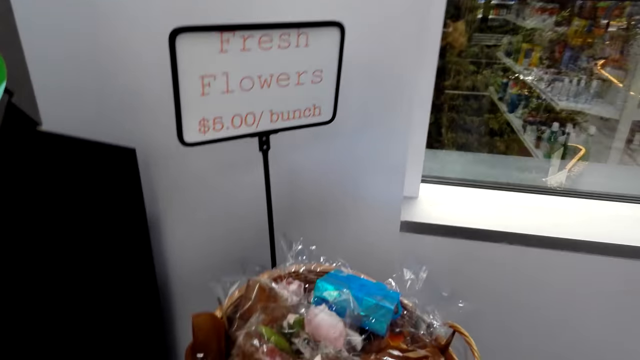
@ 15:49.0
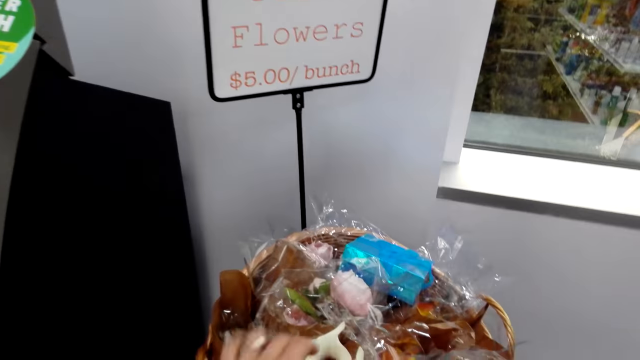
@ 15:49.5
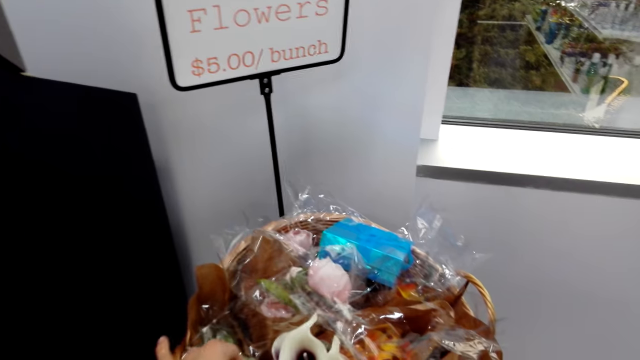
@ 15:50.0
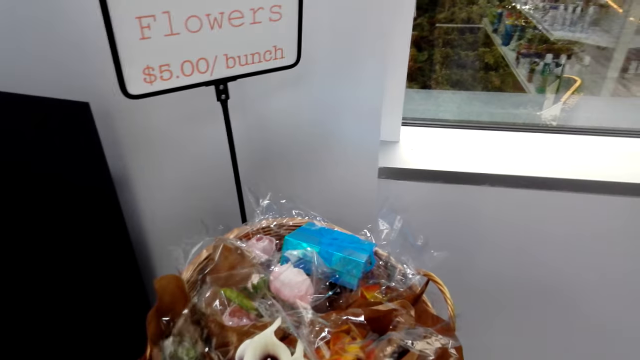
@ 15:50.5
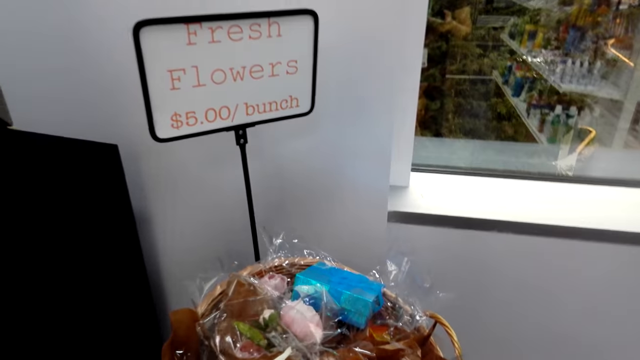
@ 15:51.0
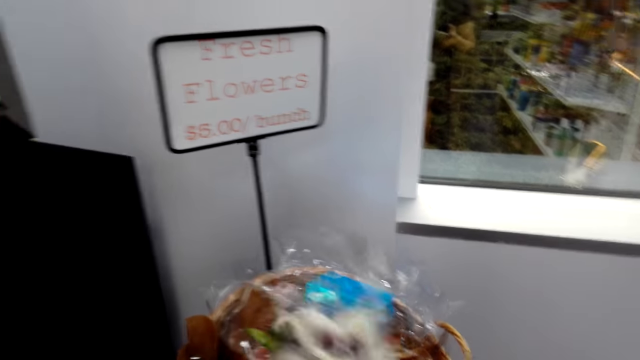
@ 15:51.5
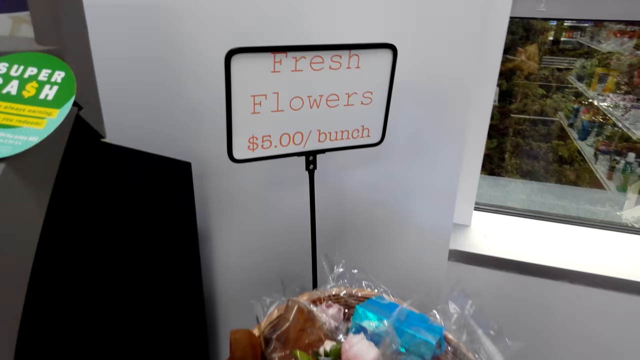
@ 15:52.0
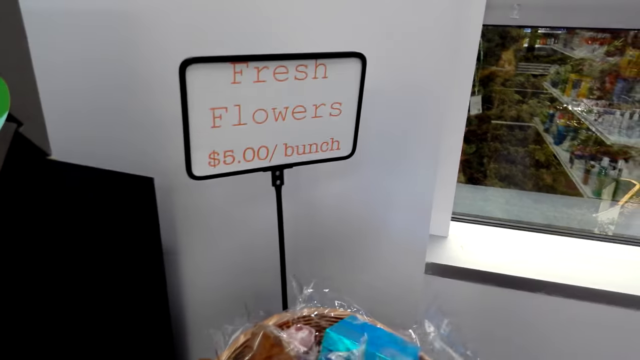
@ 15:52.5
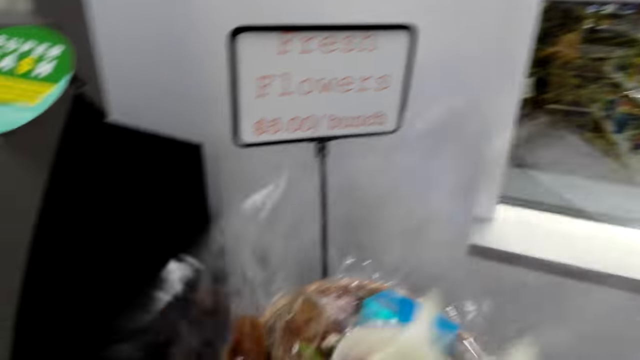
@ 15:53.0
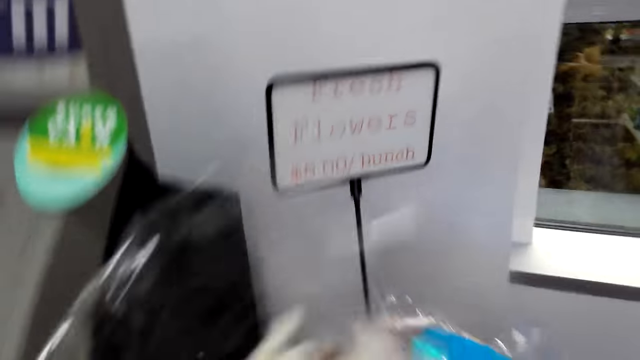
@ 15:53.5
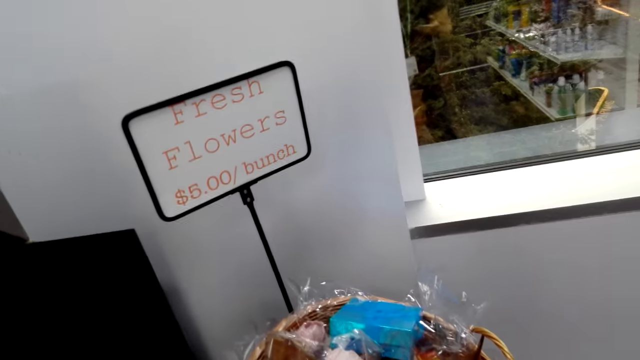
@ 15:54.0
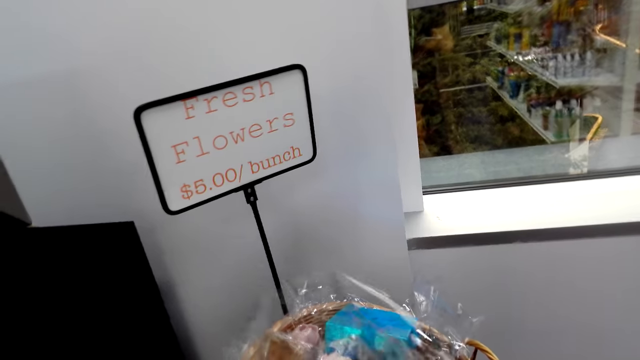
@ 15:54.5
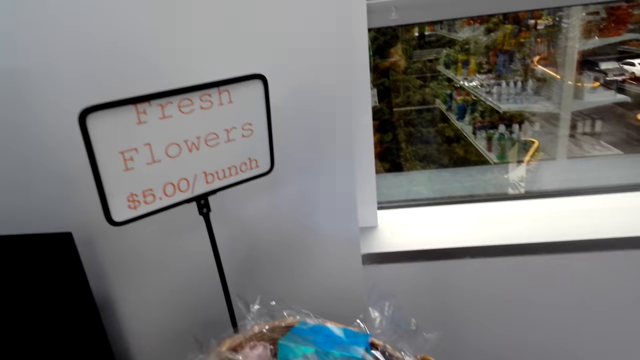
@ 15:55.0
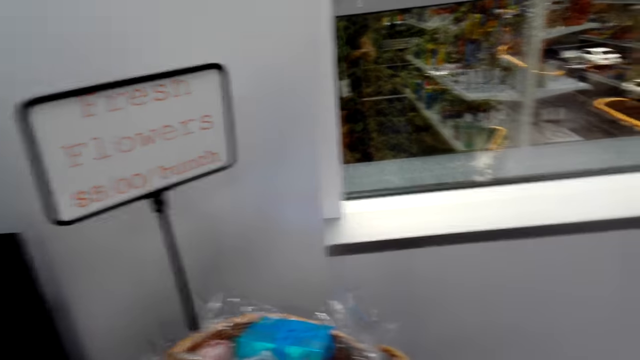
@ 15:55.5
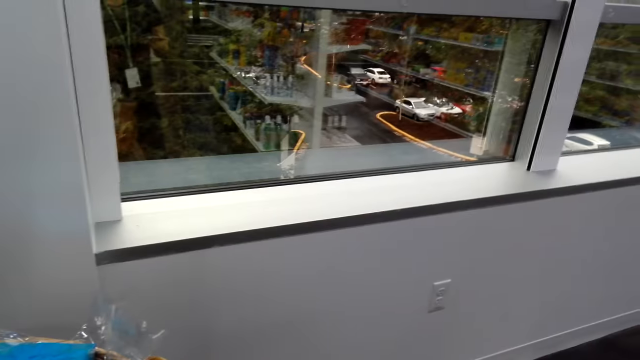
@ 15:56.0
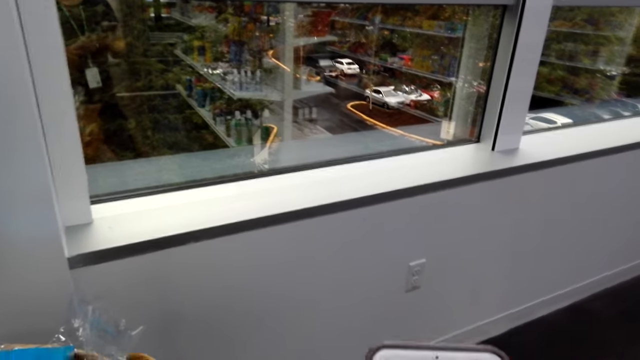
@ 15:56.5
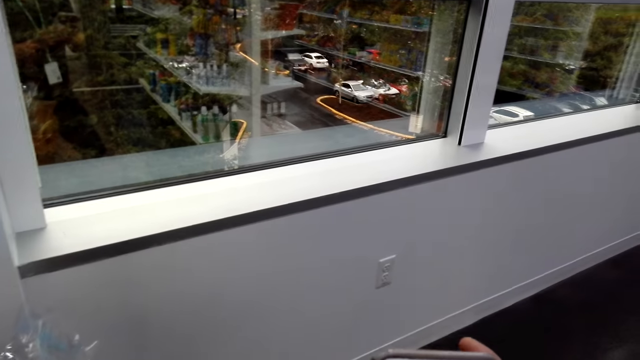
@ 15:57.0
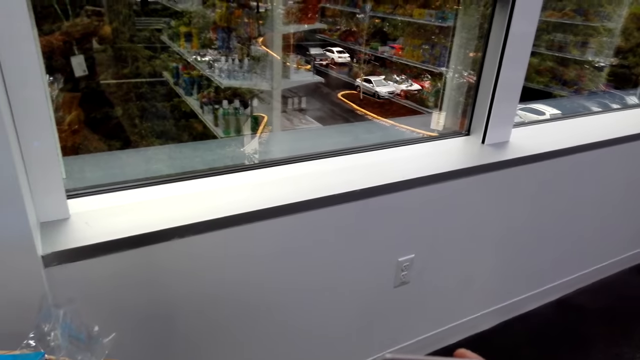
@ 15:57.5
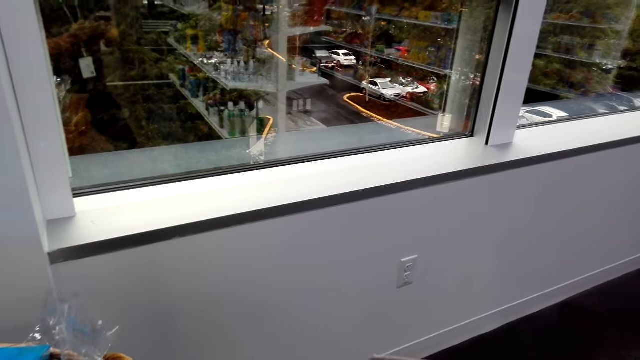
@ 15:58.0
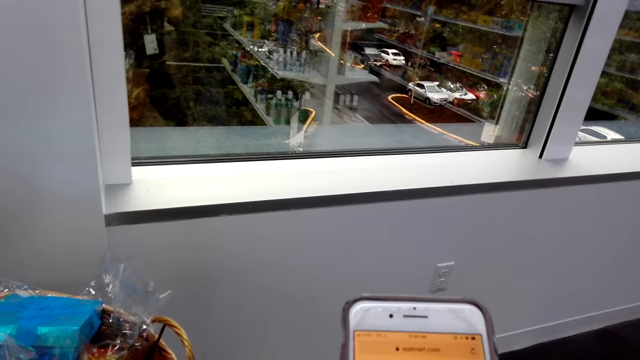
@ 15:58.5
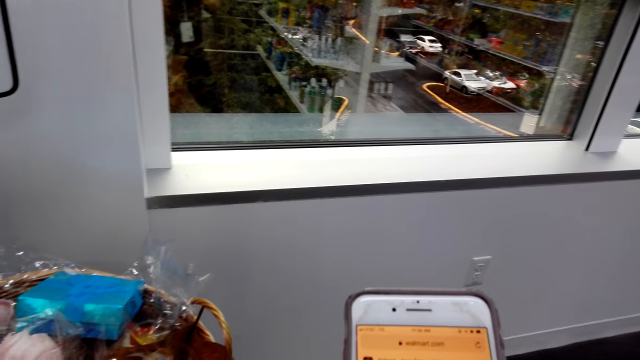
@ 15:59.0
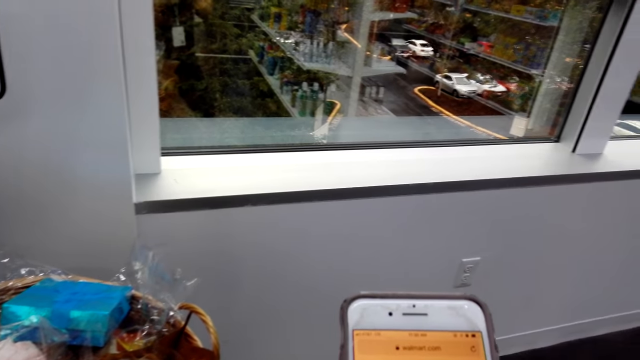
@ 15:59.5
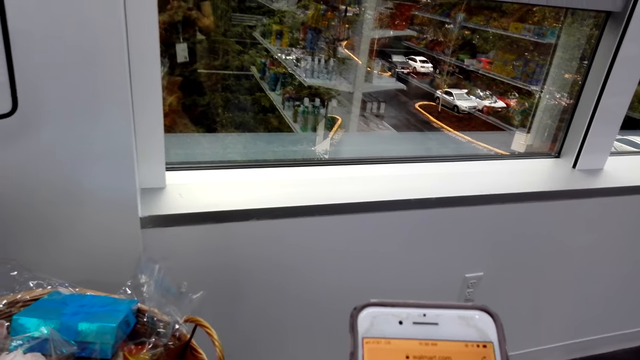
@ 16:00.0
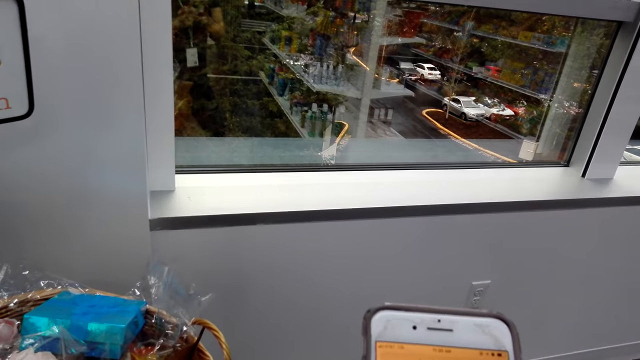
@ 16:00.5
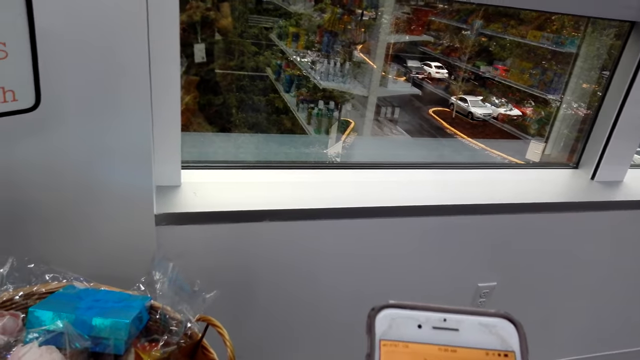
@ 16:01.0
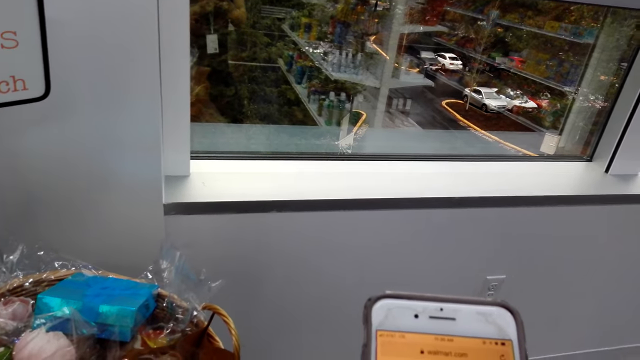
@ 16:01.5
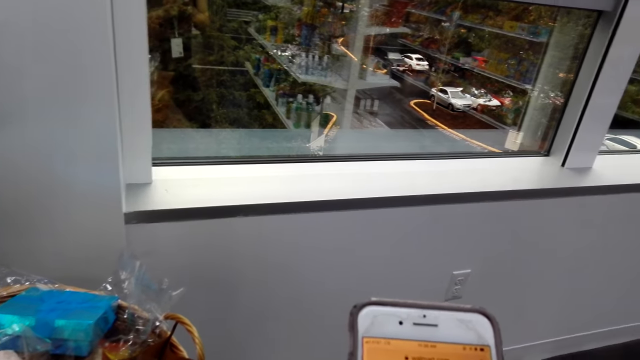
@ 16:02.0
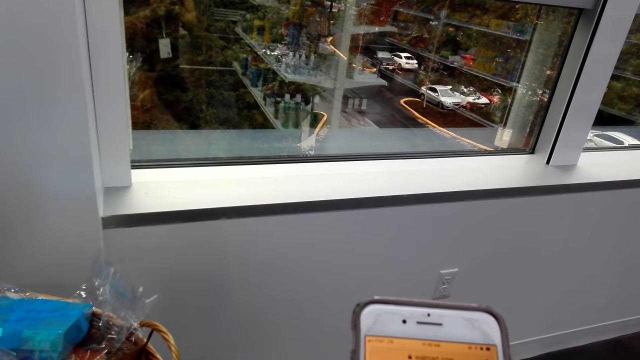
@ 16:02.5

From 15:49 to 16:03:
The camera wearer picks up a bunch of flowers. They sniff the flowers. They put down the bunch of flowers. They turn. They scroll the pictures on the phone.

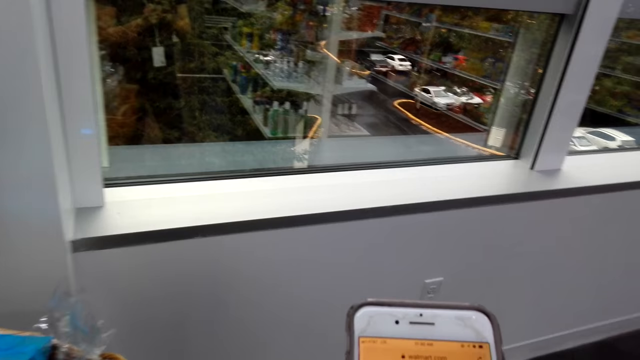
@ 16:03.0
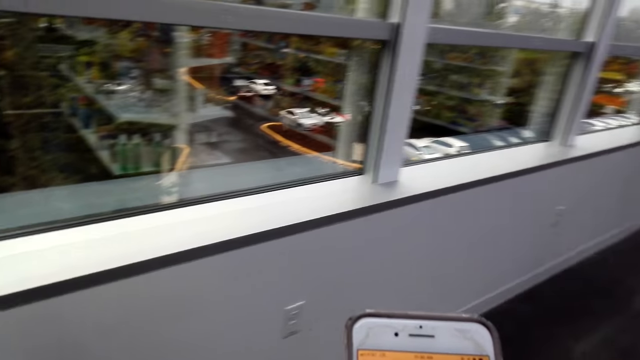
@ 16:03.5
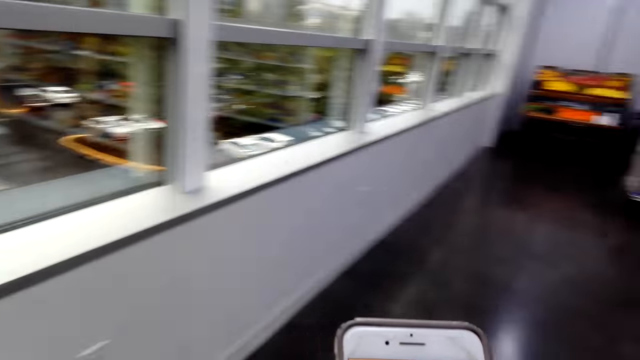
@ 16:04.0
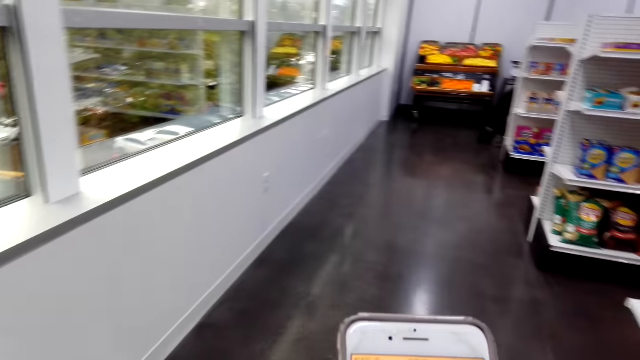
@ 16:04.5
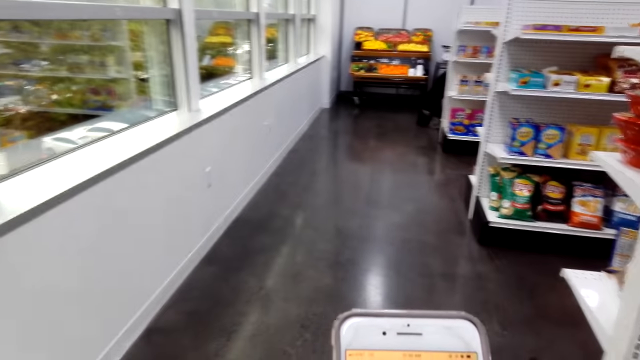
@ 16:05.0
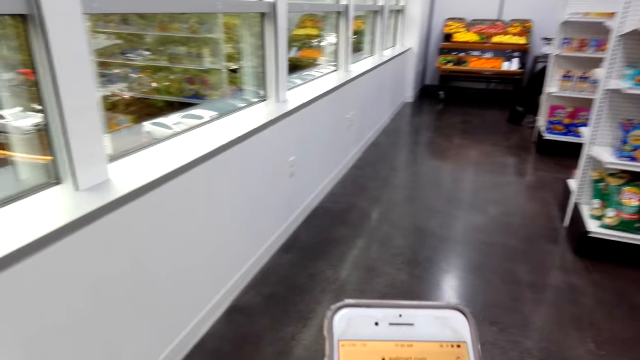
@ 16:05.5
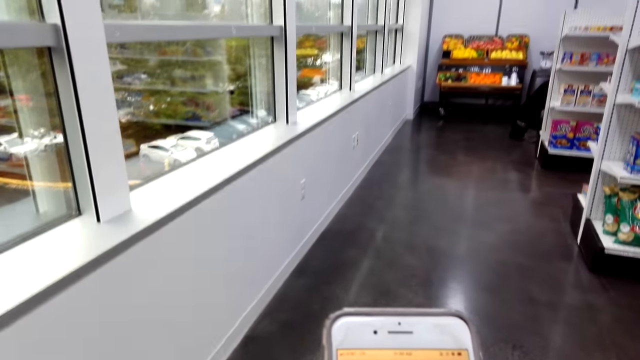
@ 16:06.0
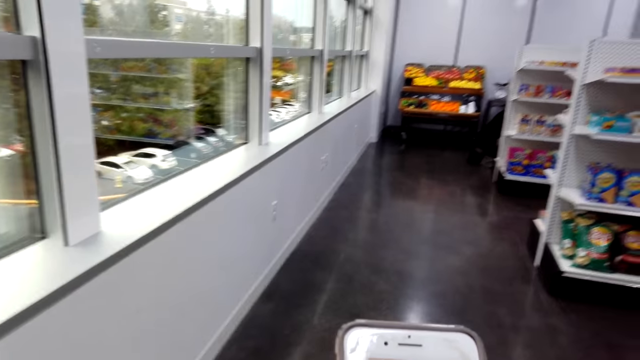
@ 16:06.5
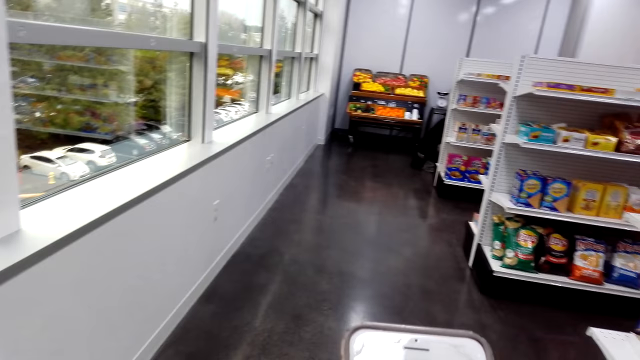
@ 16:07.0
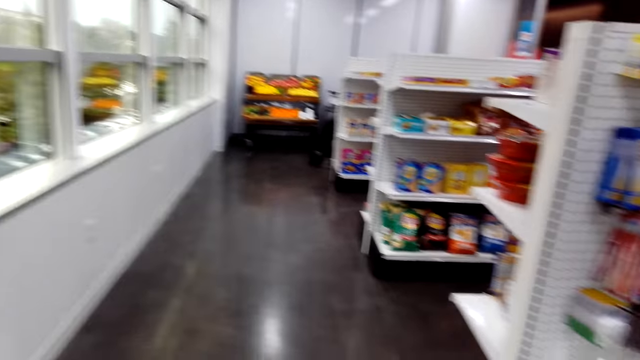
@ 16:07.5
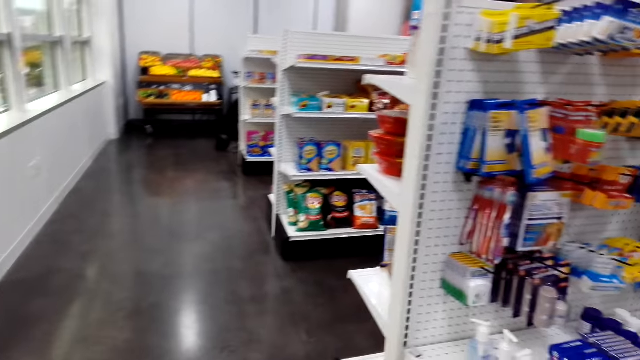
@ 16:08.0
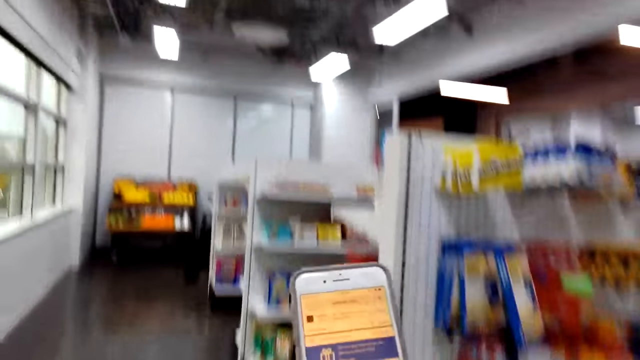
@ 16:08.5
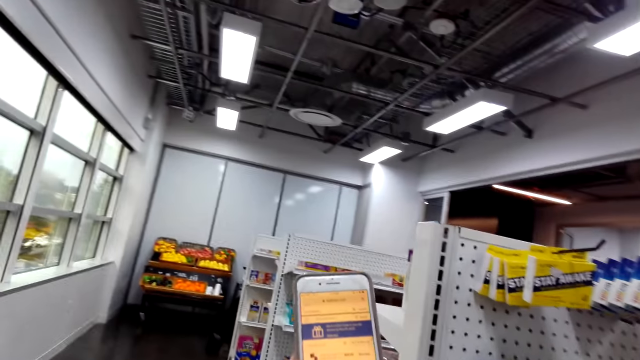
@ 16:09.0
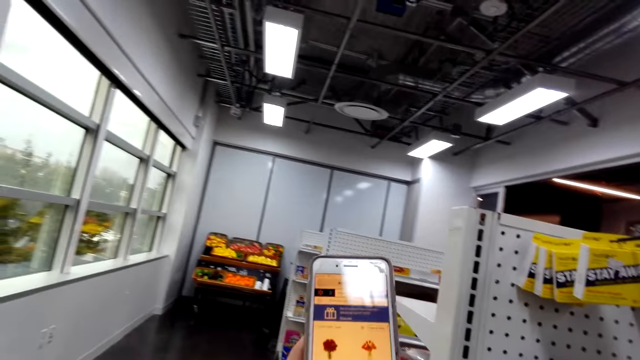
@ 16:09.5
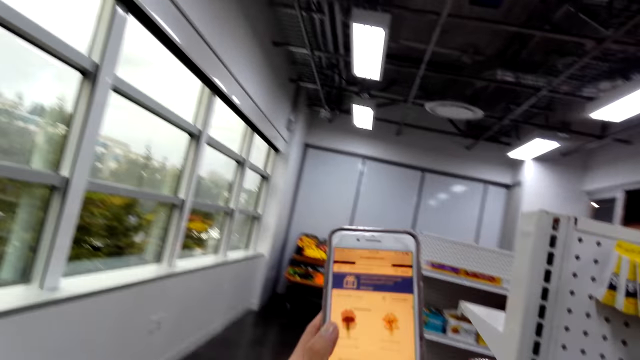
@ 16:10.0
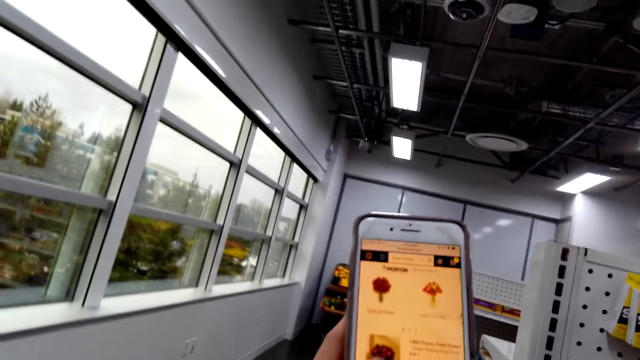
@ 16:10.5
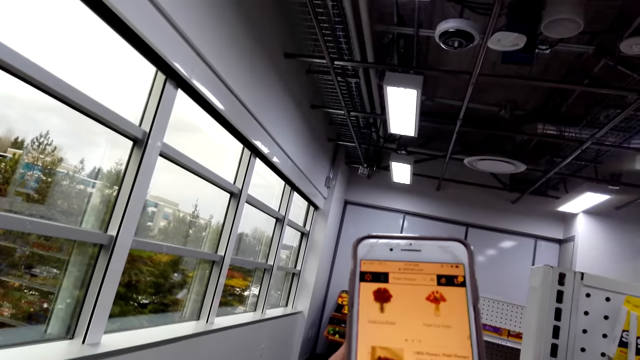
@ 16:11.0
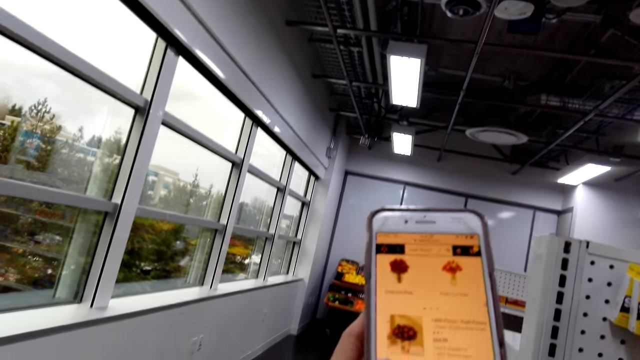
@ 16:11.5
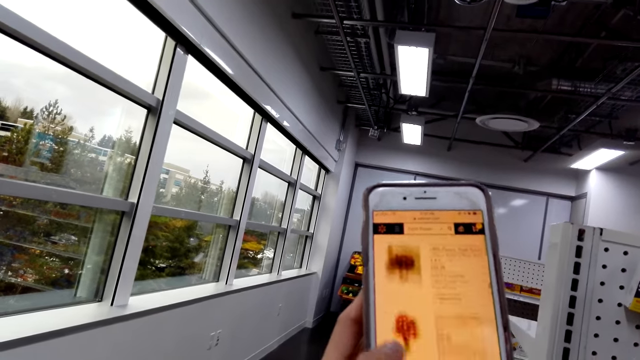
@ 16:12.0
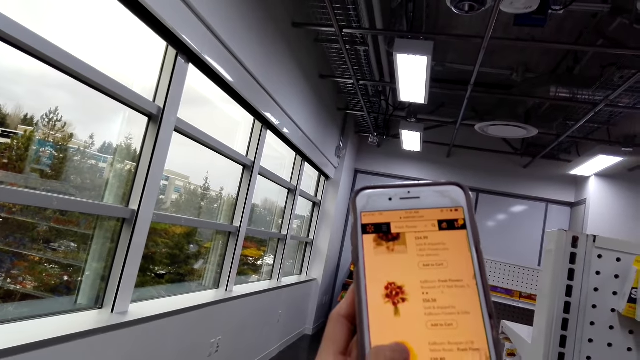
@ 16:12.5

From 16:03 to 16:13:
The camera wearer walks right. They move around the shop. They lift their arms. They scroll the pictures on the phone.
